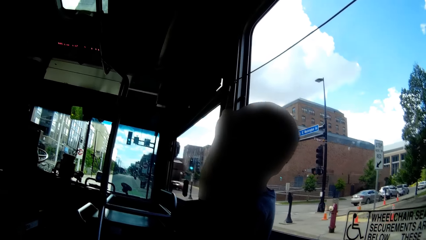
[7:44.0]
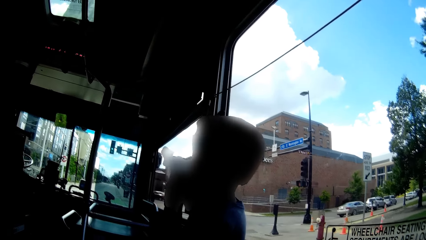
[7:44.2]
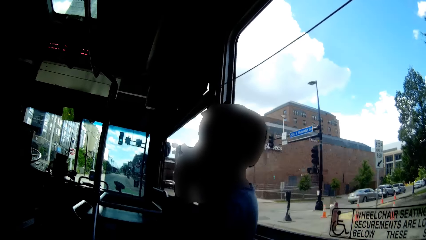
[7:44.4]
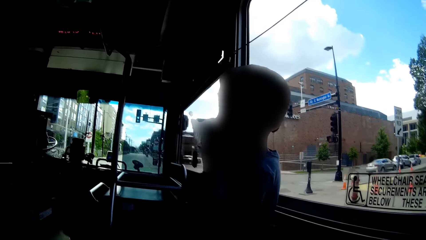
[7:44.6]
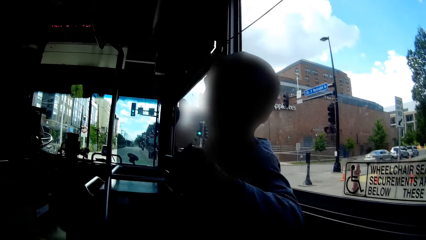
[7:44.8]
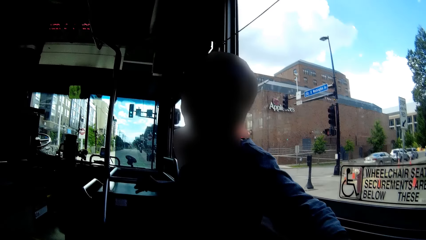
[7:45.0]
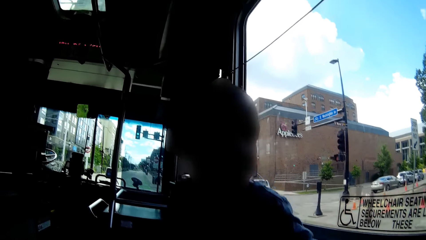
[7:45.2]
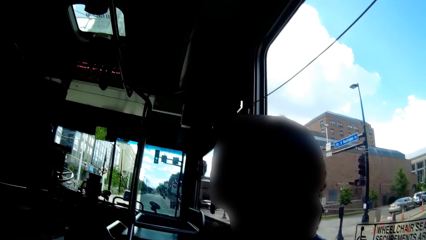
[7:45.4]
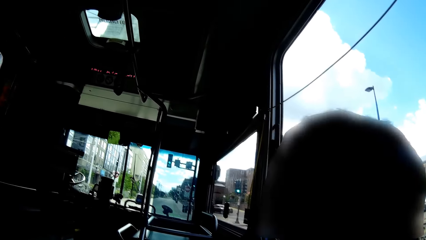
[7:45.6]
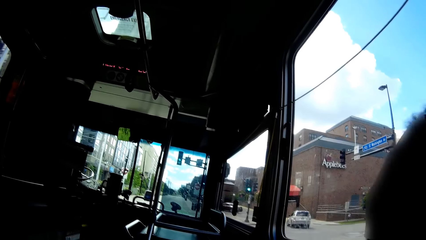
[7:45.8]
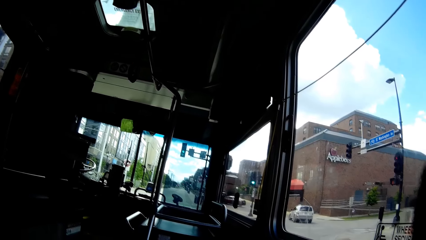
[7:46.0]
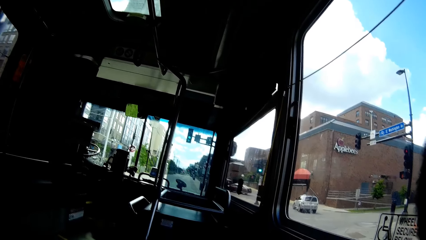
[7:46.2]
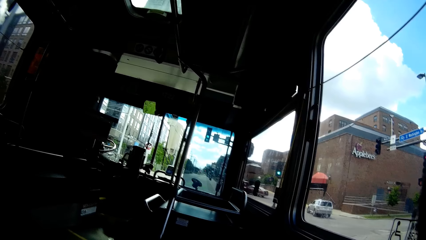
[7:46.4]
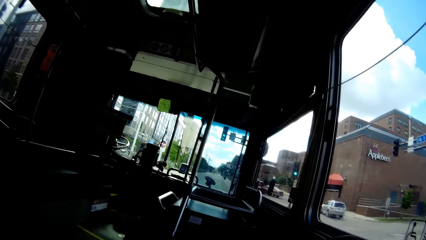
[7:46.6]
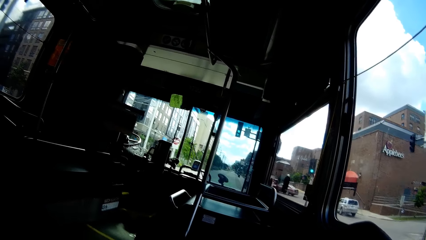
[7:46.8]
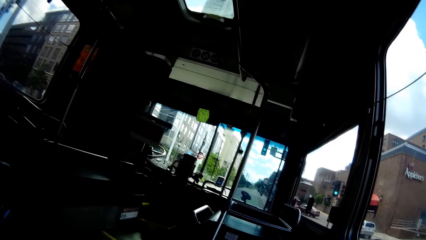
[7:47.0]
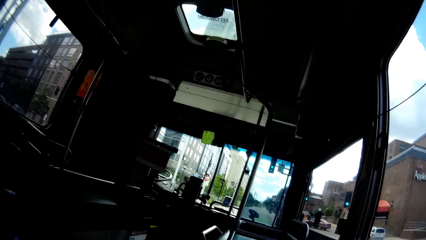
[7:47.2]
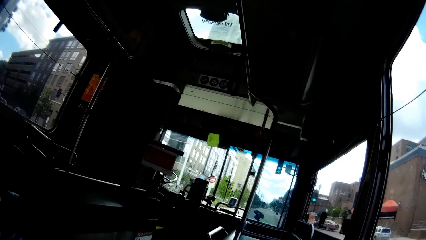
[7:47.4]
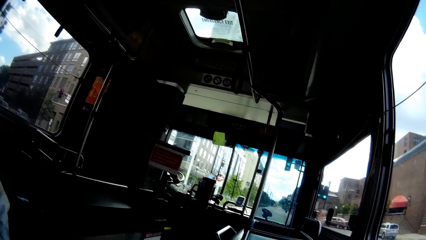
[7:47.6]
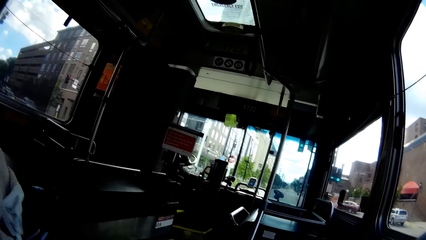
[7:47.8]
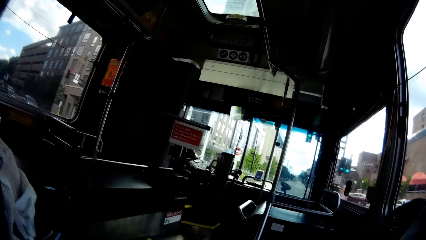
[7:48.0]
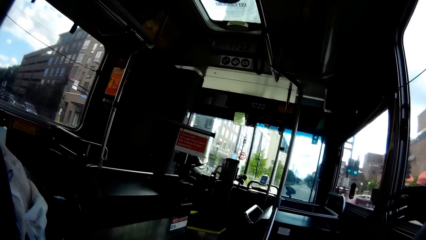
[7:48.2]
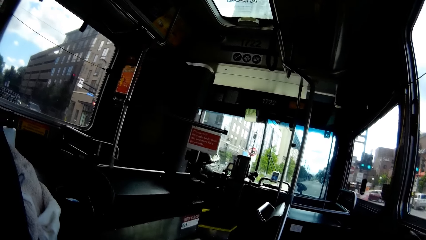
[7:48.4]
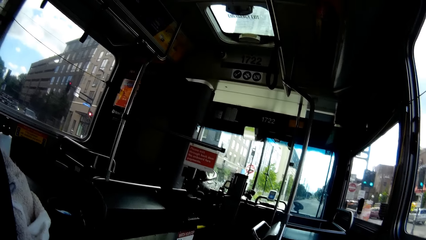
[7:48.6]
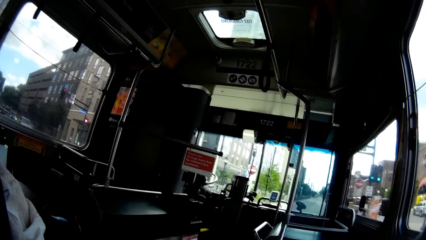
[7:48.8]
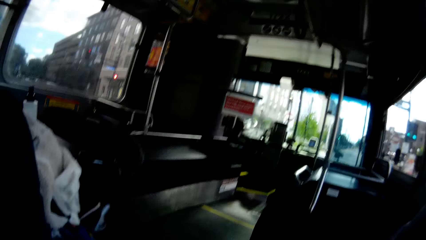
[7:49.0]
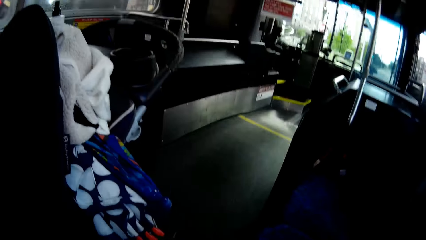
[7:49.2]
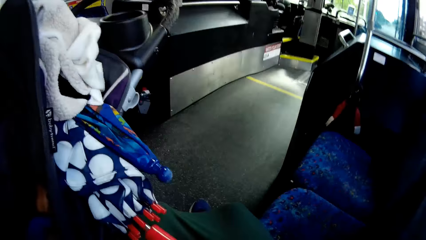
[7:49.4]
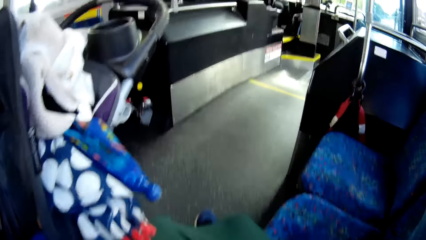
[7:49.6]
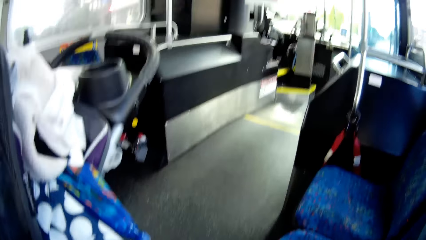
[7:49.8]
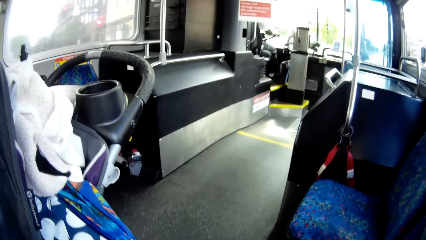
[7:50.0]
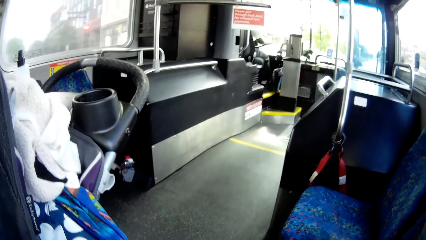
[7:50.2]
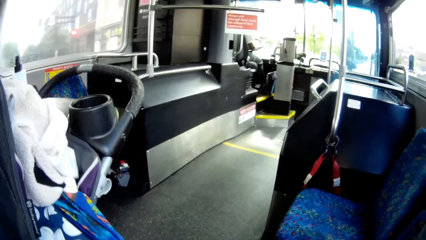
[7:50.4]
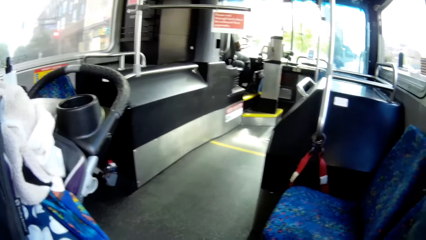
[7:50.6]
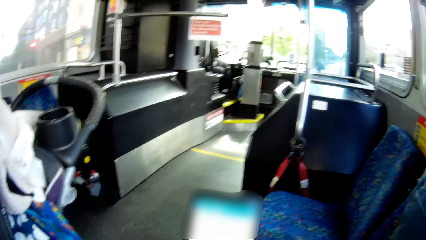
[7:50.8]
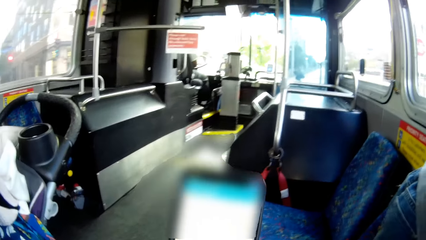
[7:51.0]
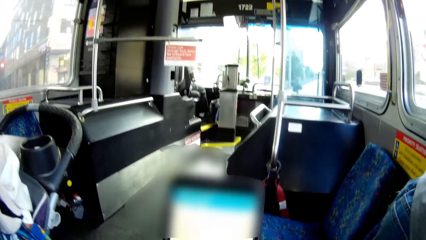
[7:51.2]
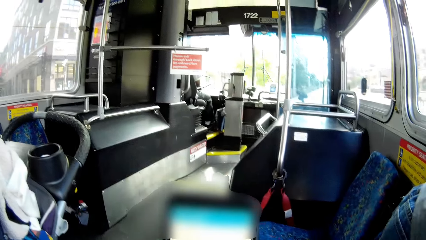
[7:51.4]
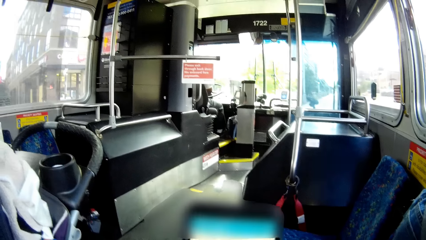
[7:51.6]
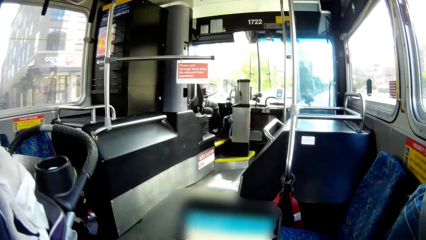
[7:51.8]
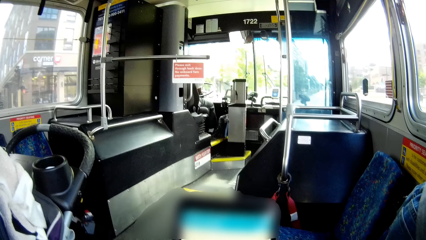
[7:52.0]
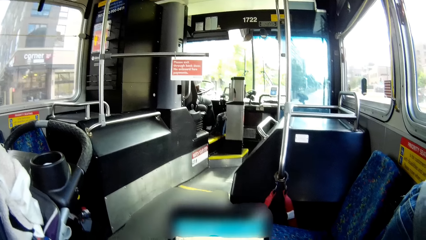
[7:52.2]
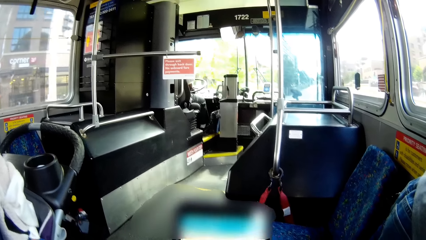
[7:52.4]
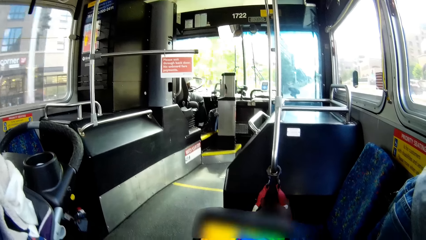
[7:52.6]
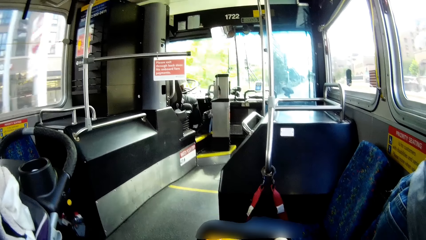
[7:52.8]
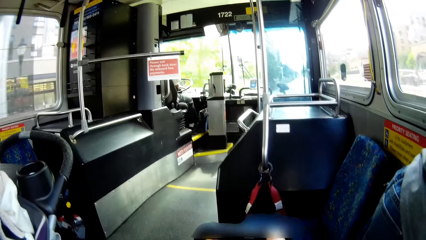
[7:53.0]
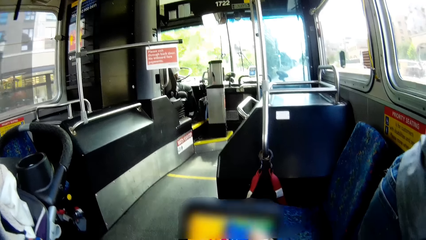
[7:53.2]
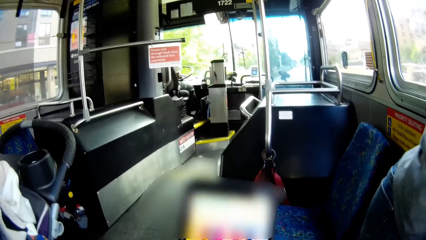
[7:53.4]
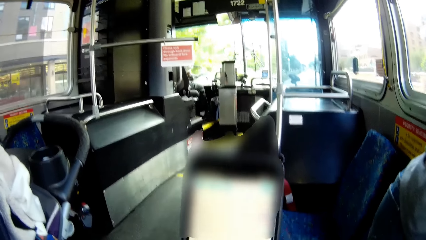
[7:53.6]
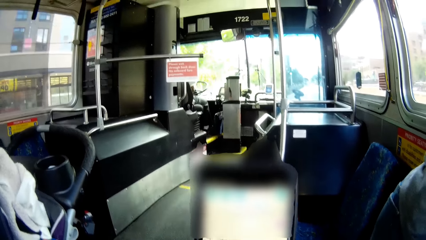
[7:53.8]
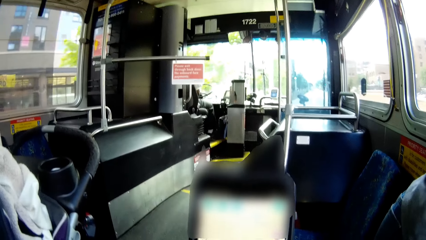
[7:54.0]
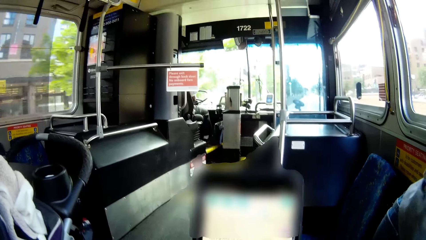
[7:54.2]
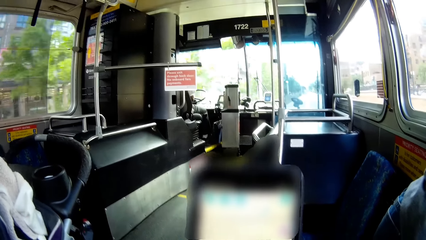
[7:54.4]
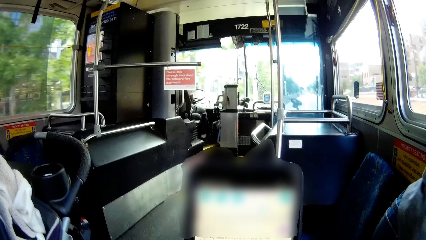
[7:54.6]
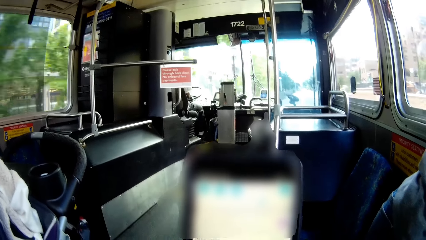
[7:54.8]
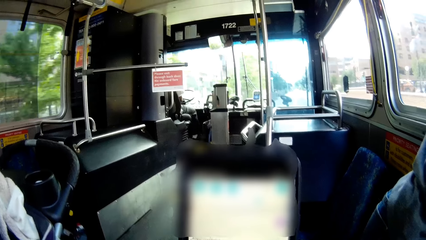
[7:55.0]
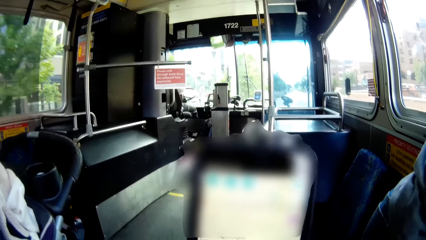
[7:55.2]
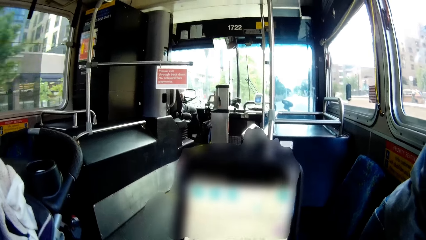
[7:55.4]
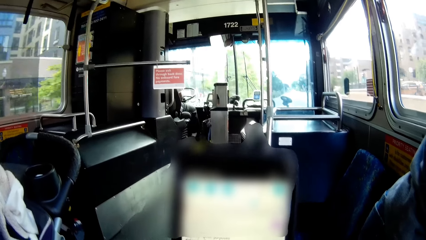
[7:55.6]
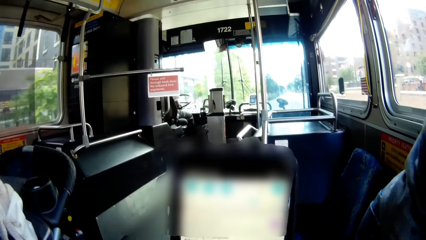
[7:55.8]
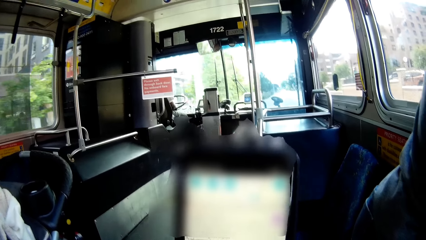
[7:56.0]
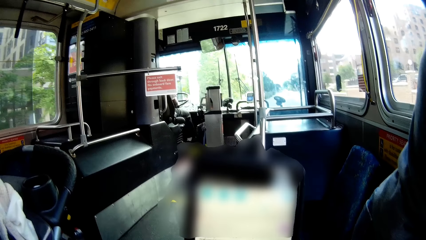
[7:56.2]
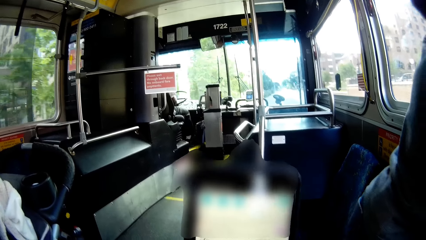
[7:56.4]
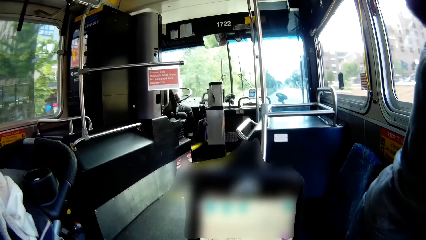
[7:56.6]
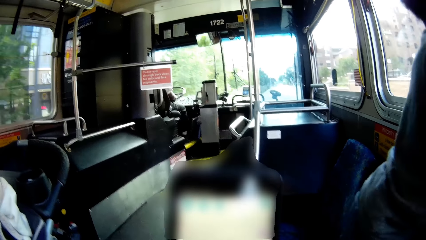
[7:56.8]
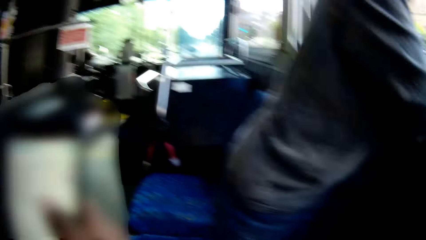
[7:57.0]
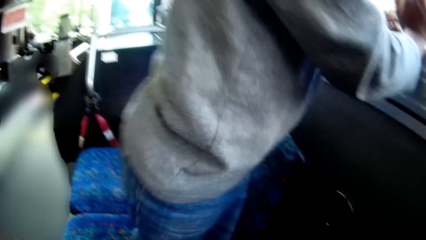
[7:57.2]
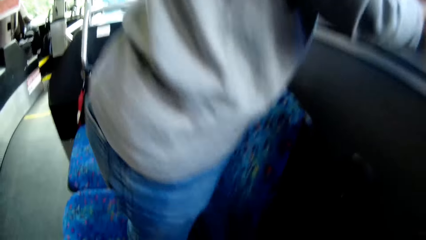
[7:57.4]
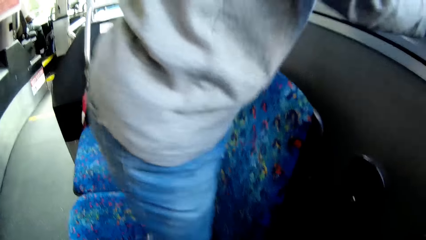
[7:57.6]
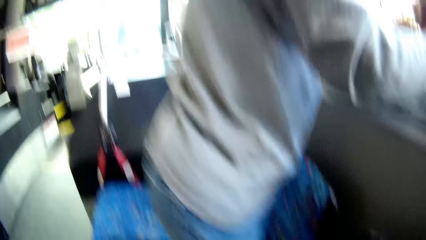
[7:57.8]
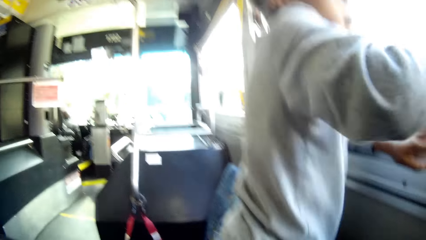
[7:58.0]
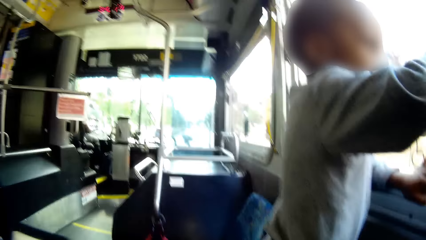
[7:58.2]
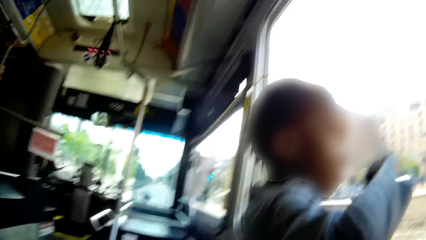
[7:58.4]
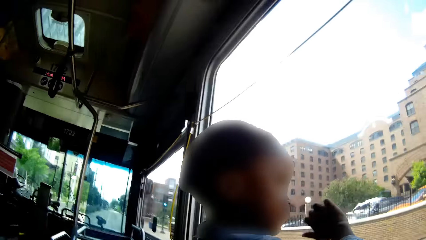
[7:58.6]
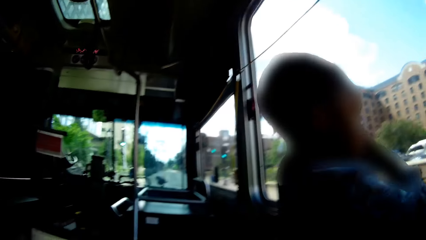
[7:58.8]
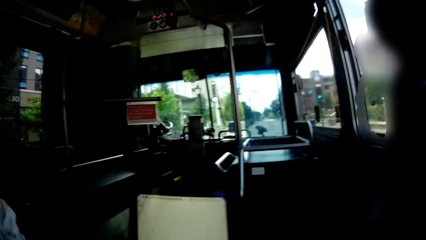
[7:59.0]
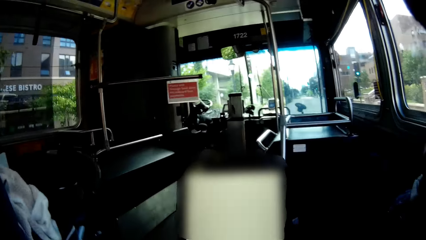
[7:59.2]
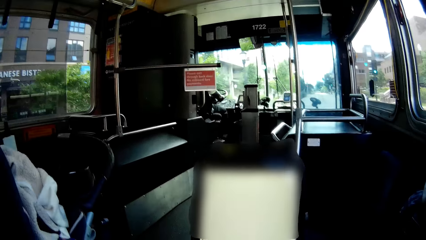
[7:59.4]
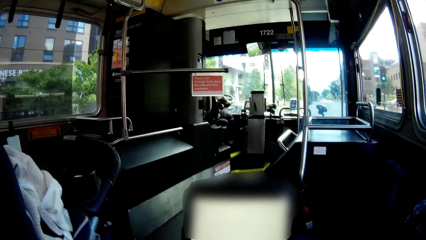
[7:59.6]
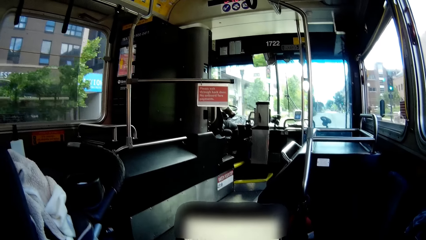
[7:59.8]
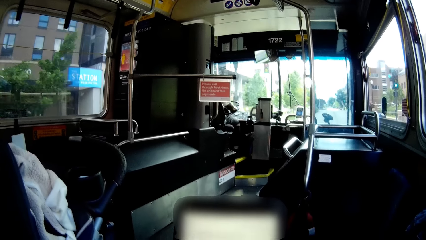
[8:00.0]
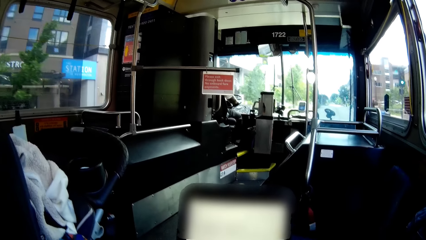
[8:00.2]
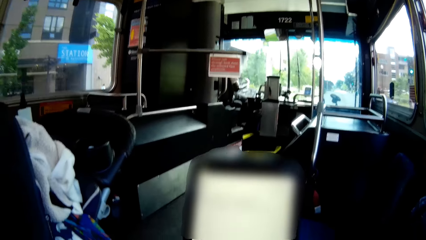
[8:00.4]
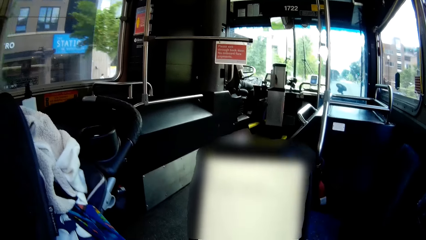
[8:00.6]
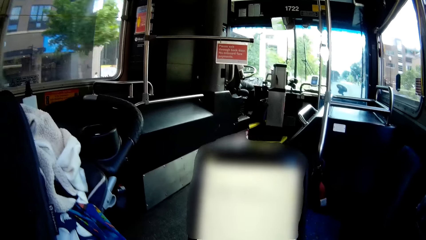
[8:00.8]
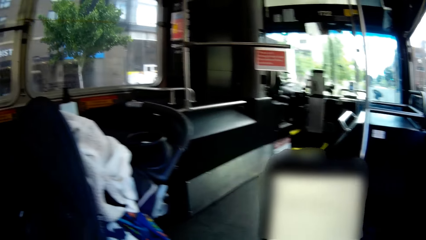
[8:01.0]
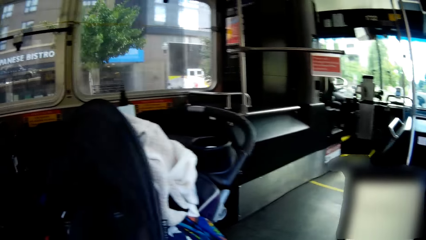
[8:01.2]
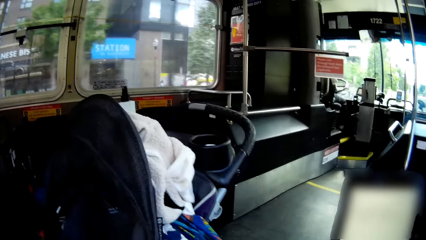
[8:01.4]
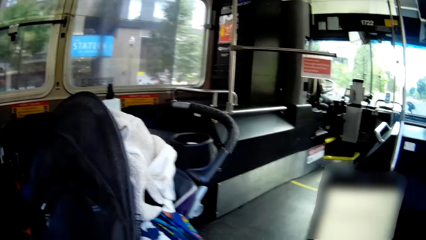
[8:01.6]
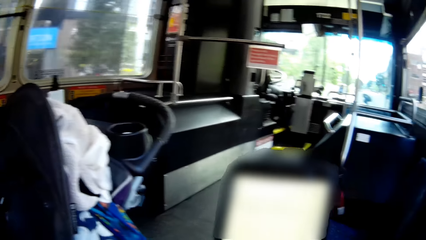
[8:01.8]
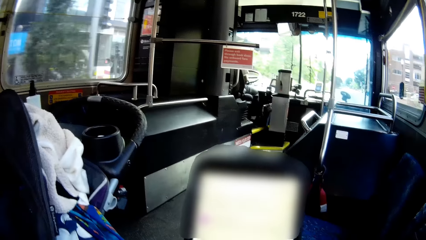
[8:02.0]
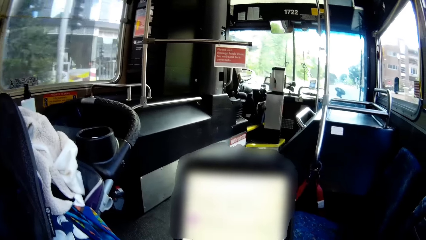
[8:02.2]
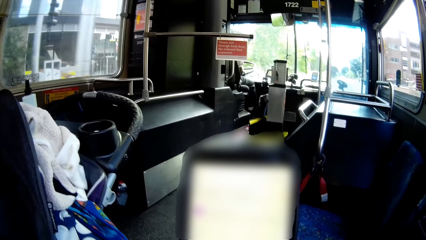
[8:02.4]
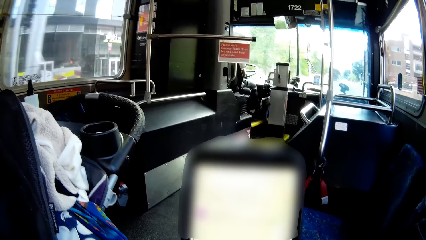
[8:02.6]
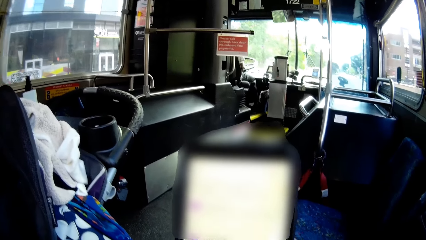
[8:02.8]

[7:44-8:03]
The boy turns around to look through the window of a moving bus. The boy hugs the camera wearer with both hands. The camera wearer uses a phone while in the moving bus. They hold the phone with both hands. The boy walks around on top of the seat in the moving bus. The boy stands on a chair in the bus, places his left hand on the window trim in the bus, and places his right hand on the window in the bus. A man turns the steering wheel with both hands.
